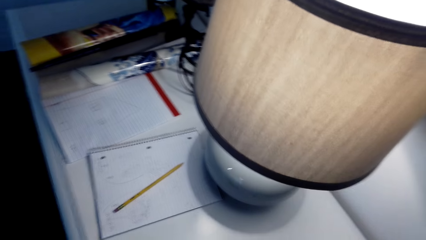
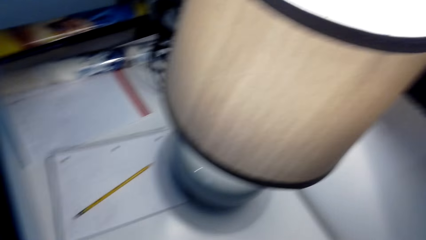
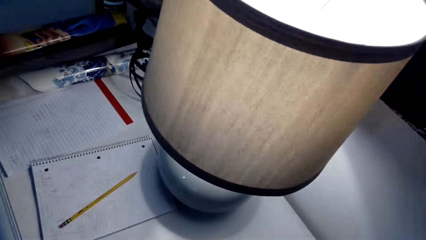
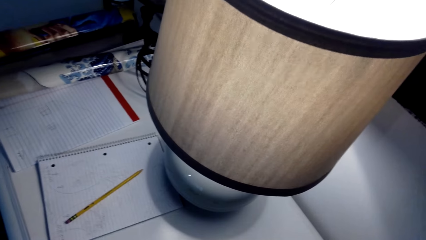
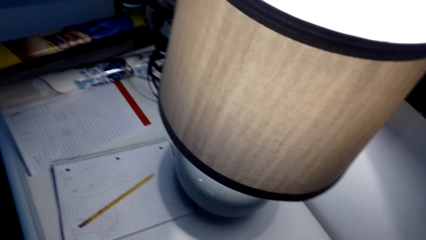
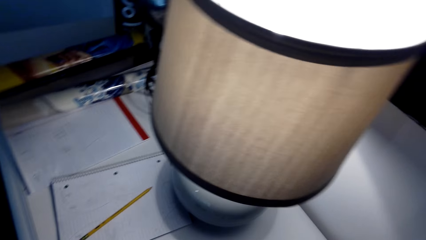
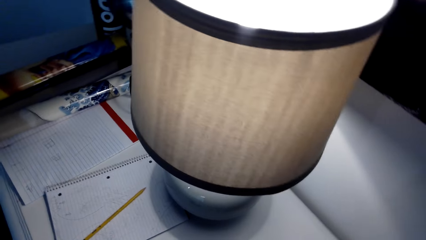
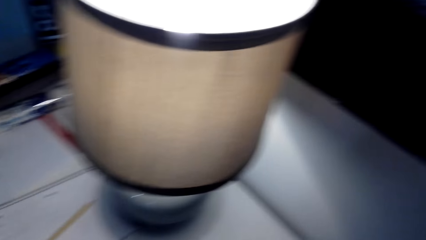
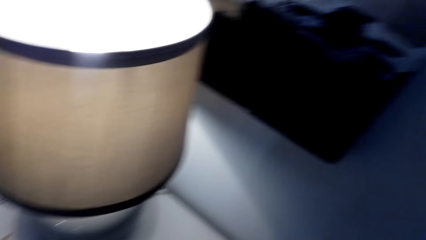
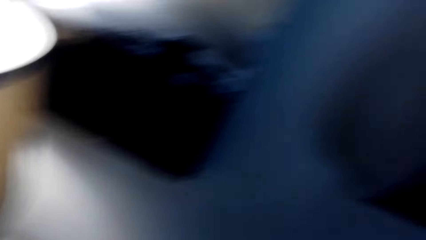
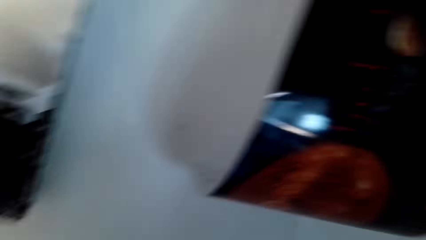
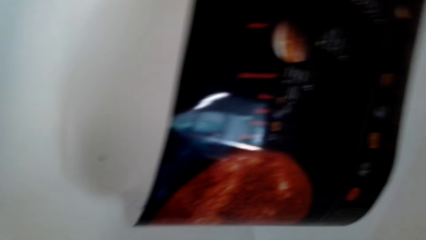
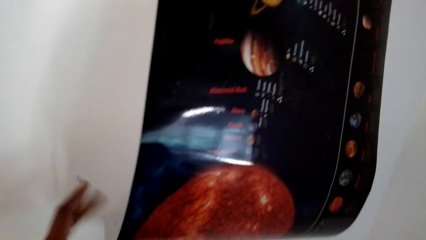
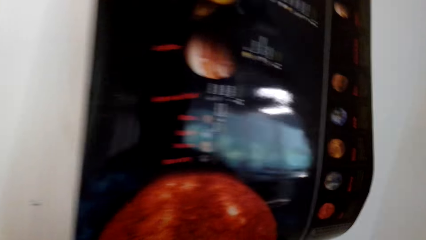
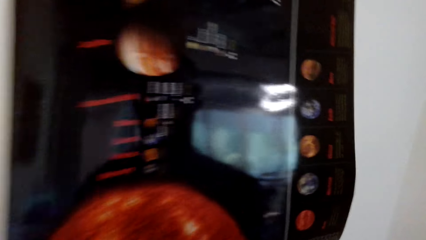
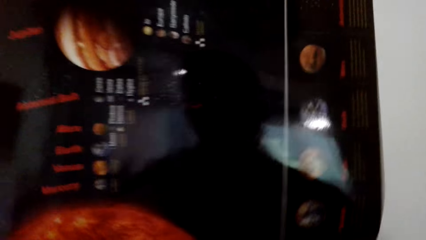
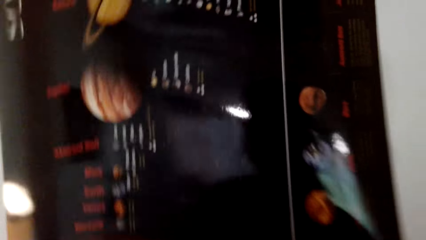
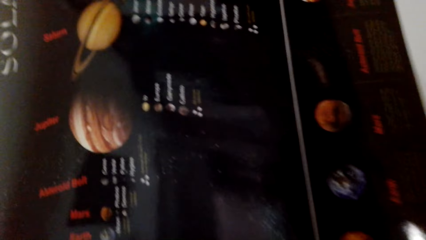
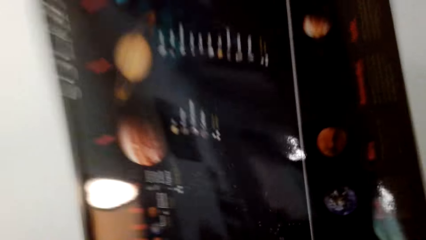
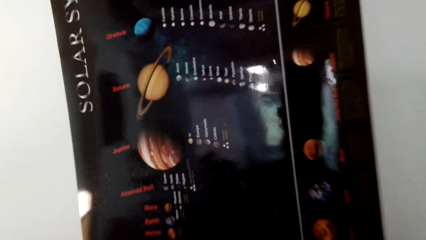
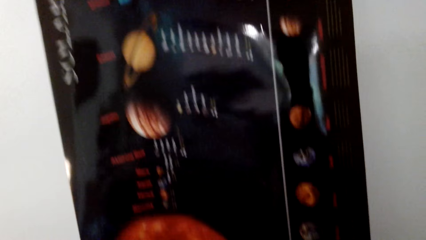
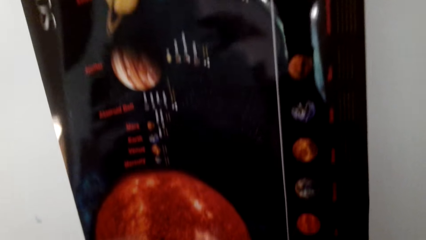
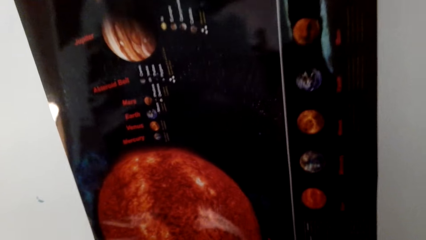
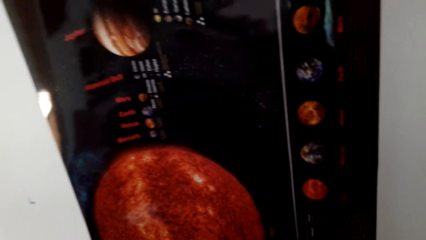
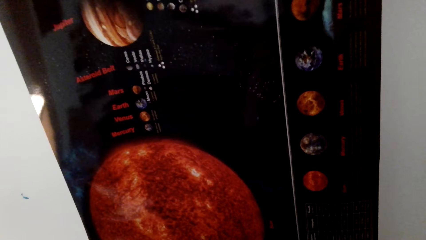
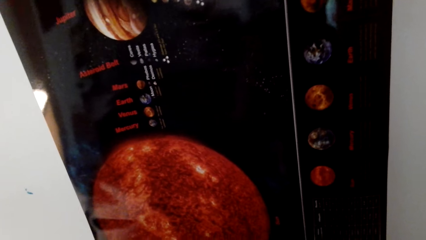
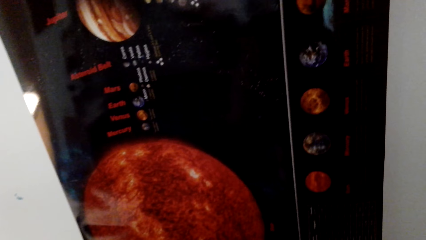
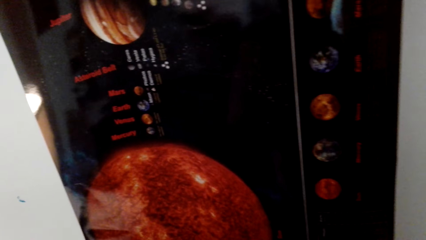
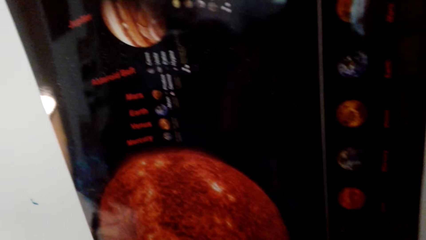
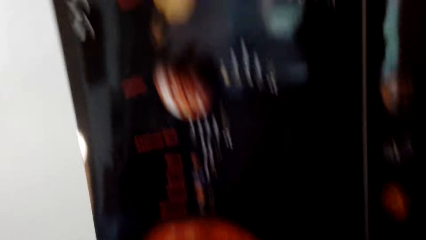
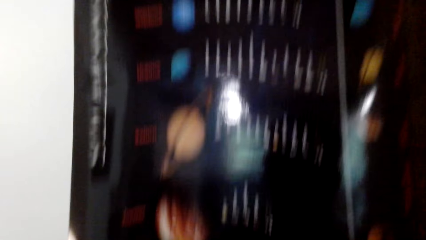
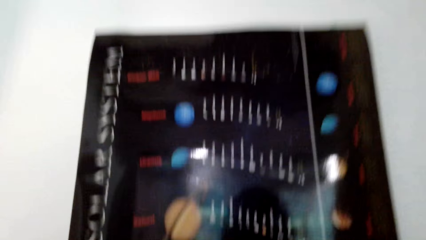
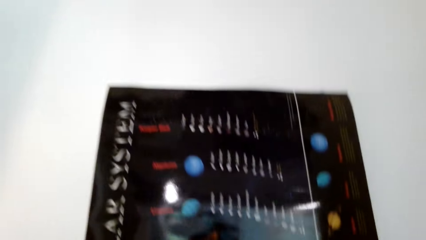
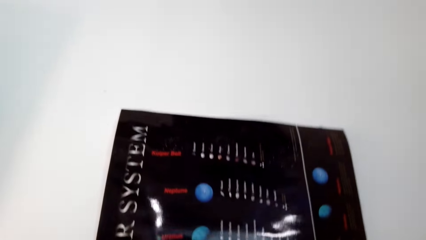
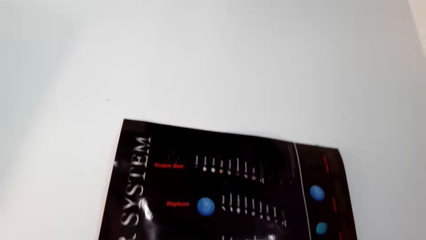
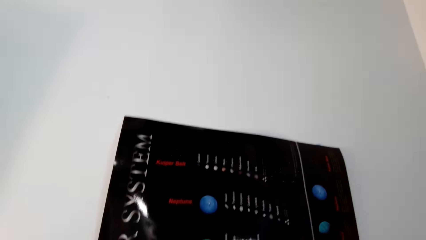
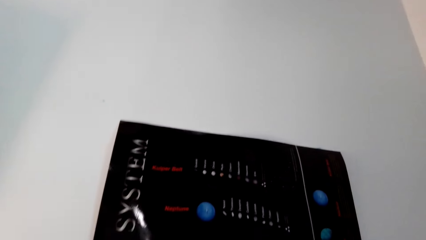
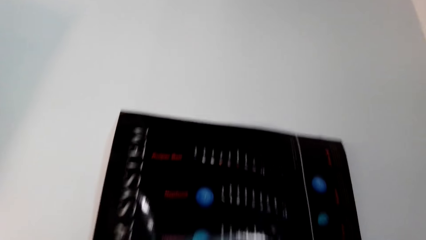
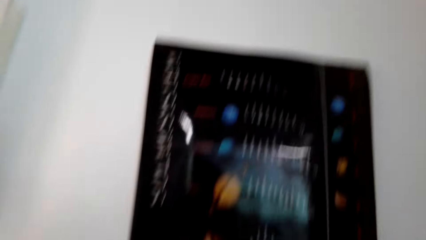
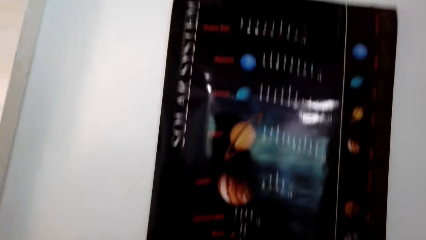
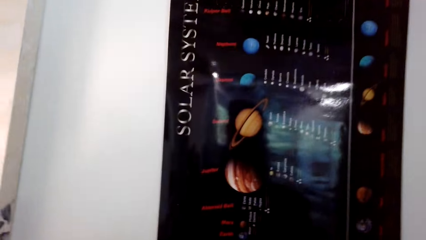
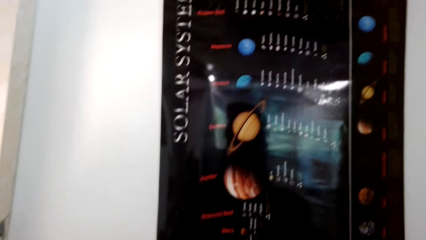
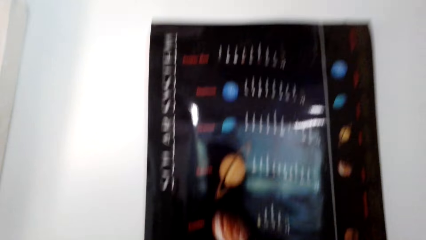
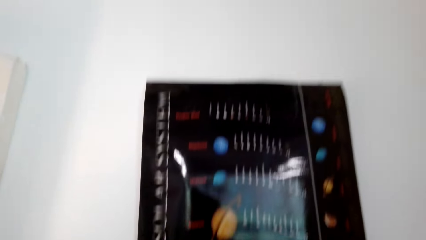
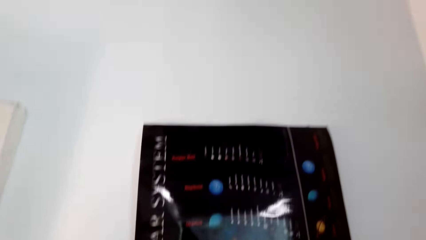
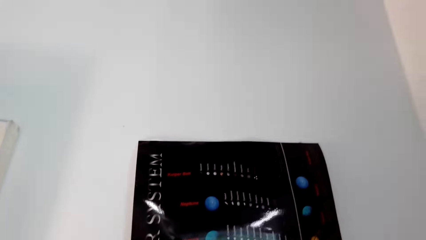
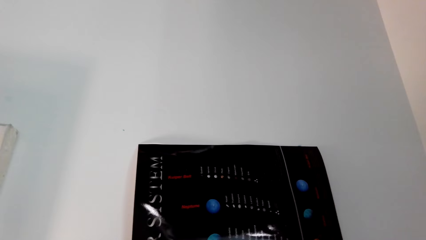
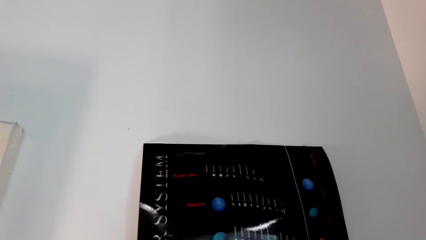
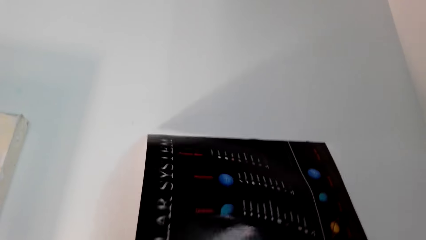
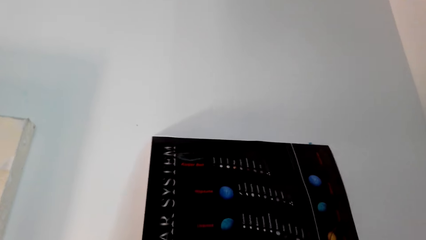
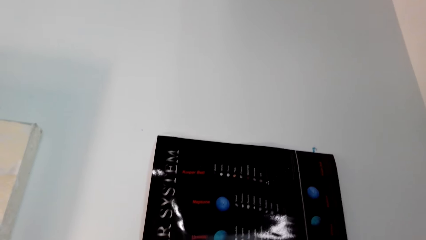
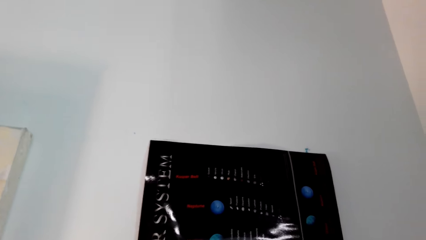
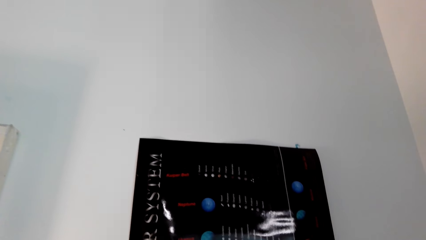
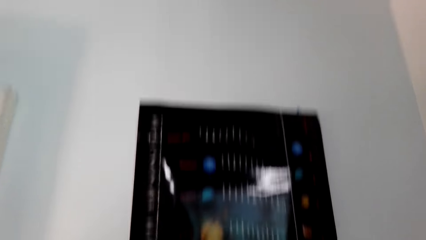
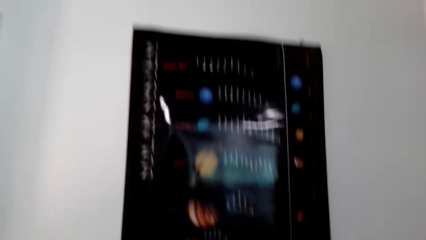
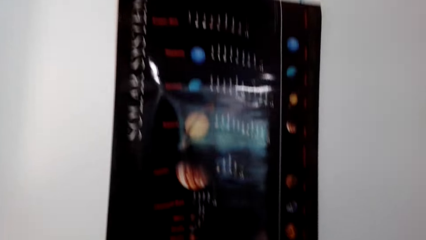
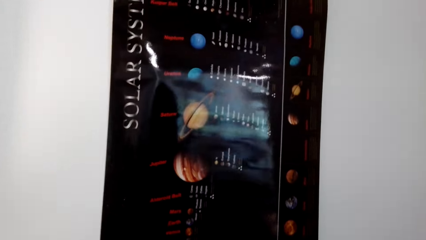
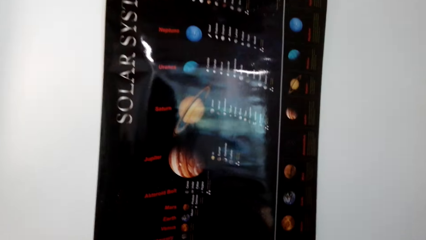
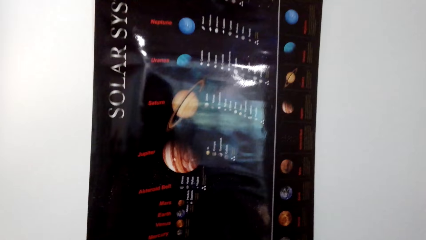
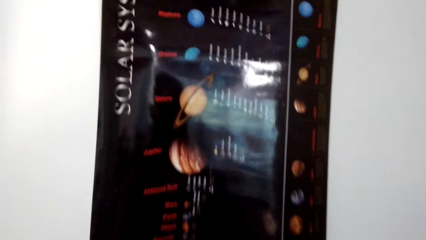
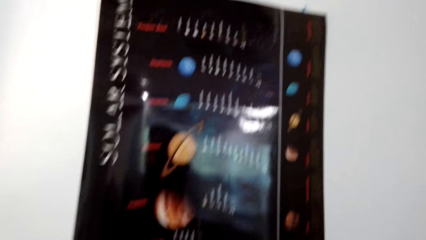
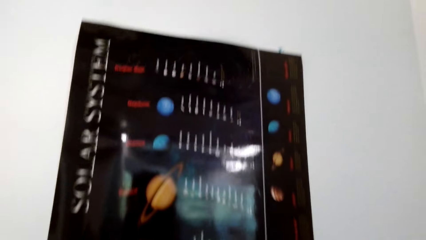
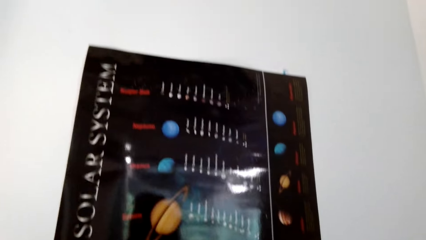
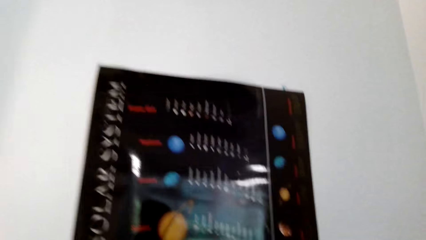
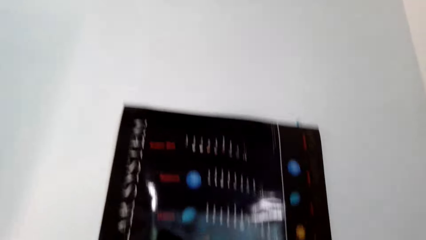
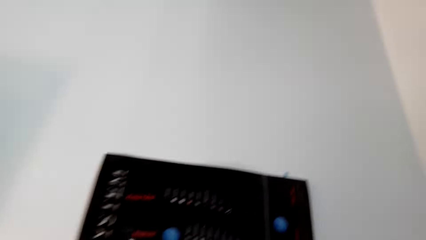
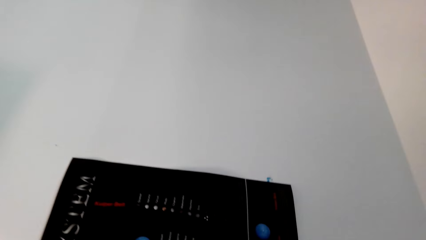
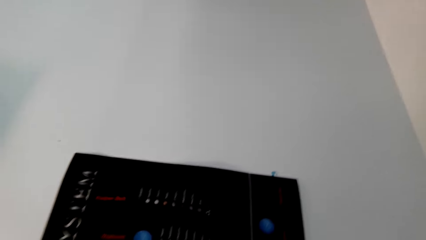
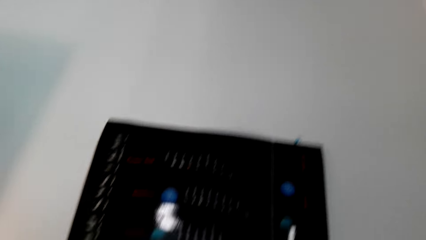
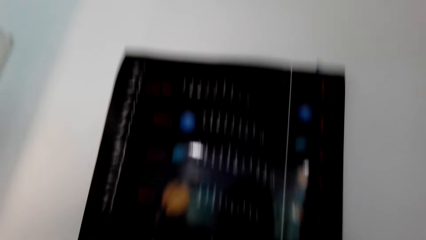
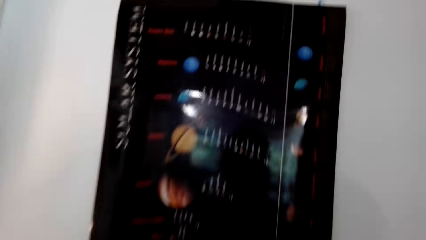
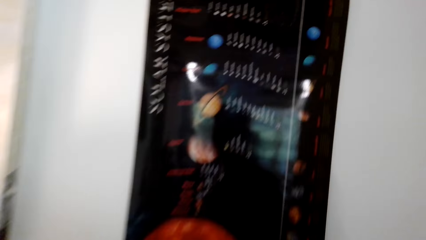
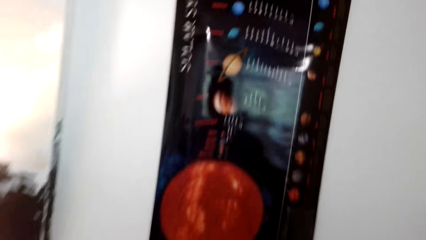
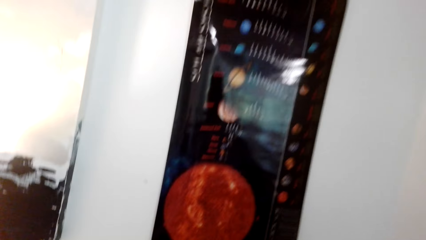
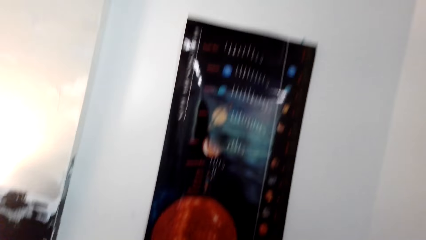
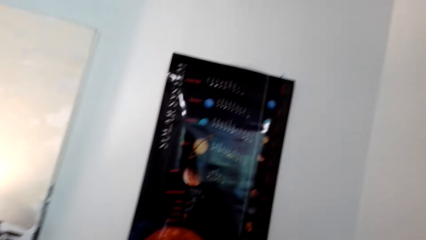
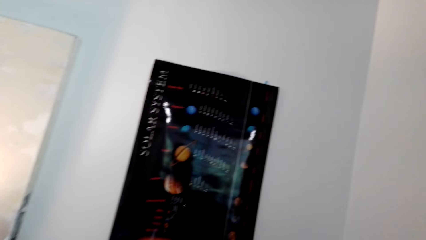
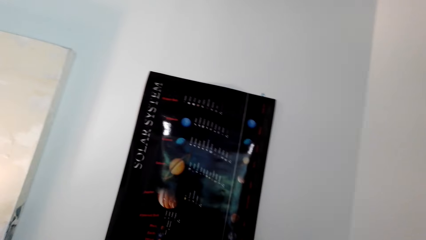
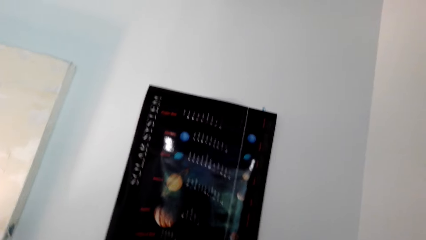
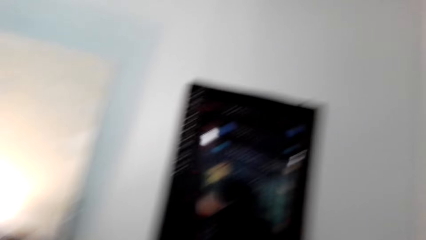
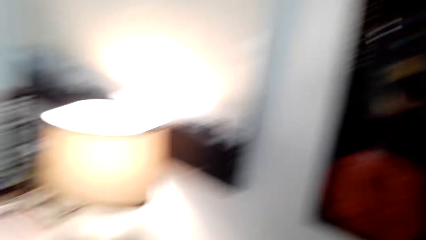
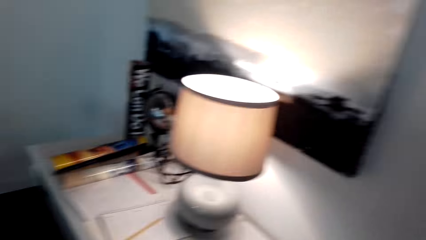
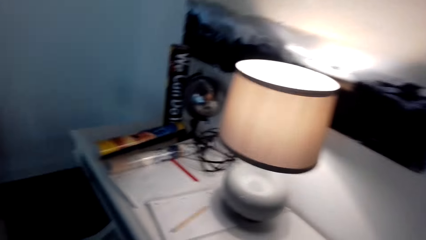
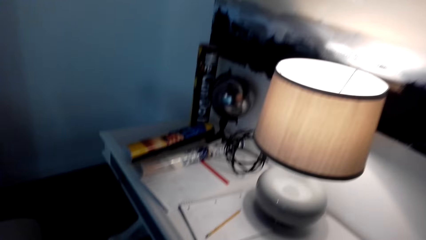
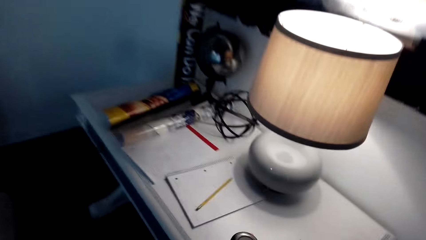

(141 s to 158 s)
The camera wearer looks at the chart. They stick the art paint on the wall. They walk in the house.
